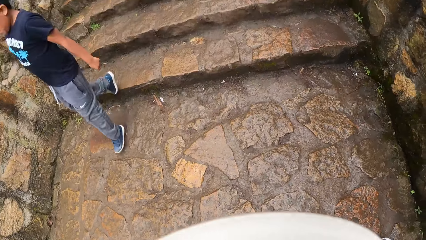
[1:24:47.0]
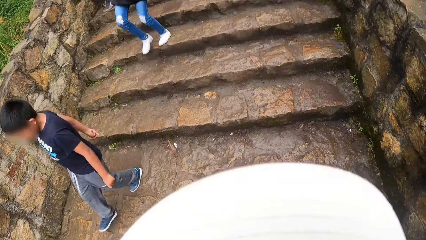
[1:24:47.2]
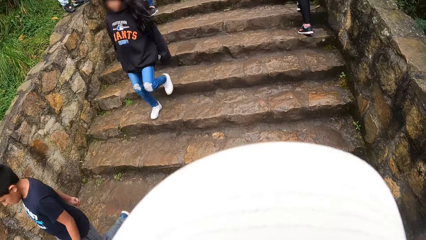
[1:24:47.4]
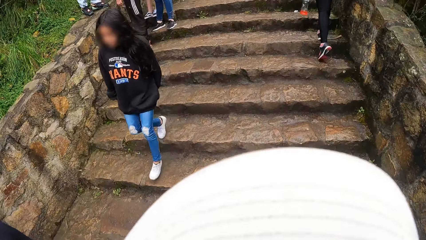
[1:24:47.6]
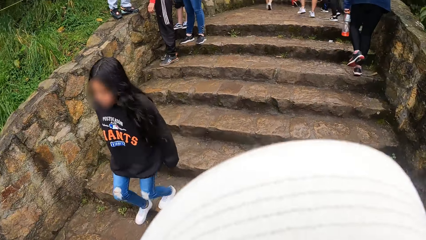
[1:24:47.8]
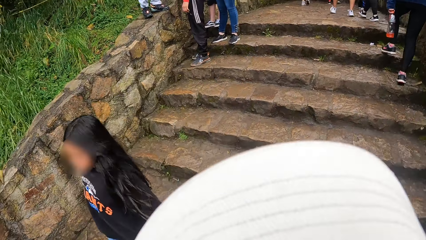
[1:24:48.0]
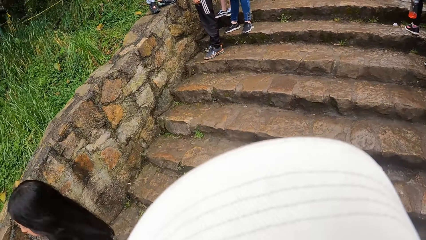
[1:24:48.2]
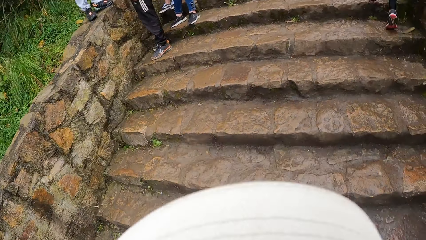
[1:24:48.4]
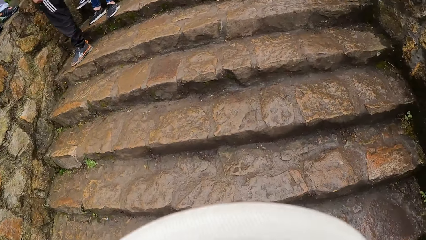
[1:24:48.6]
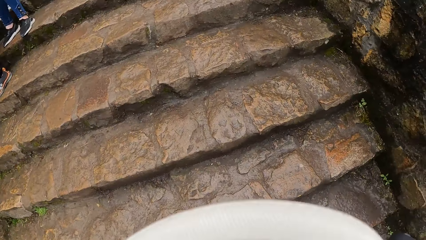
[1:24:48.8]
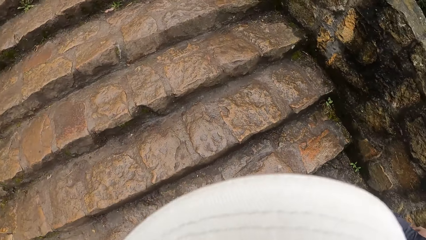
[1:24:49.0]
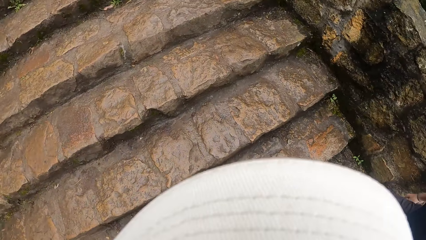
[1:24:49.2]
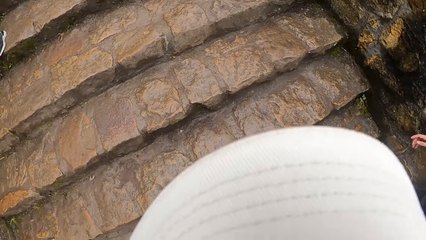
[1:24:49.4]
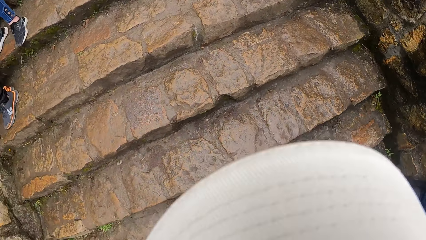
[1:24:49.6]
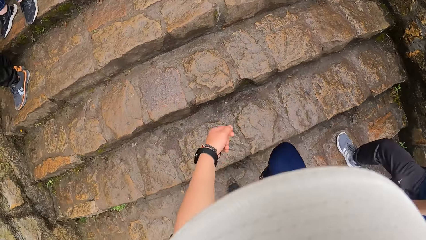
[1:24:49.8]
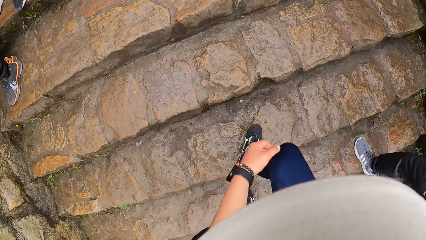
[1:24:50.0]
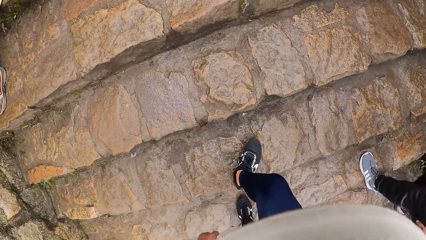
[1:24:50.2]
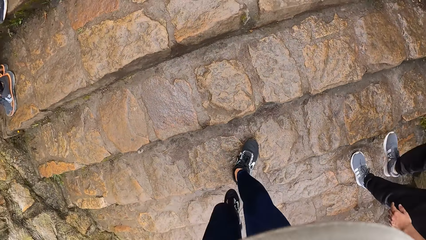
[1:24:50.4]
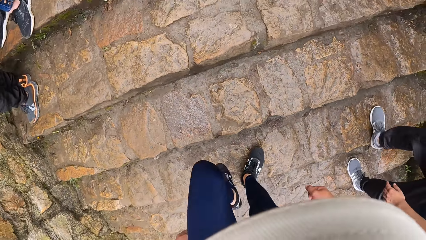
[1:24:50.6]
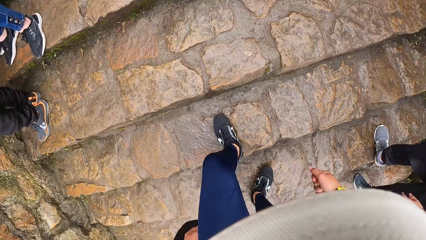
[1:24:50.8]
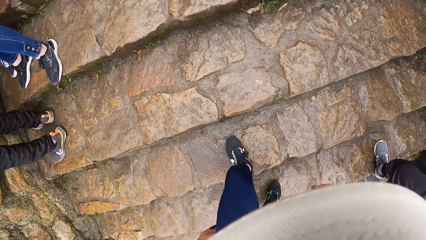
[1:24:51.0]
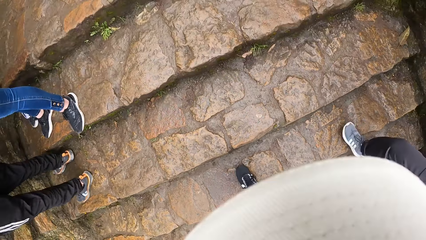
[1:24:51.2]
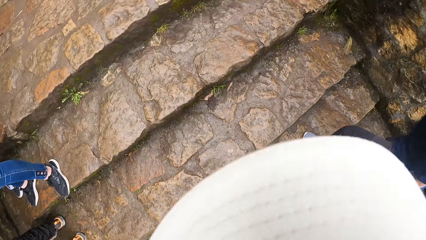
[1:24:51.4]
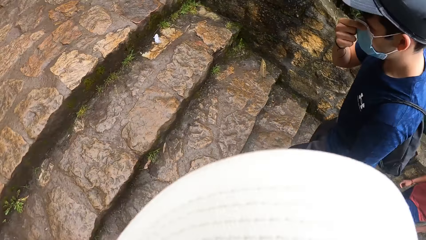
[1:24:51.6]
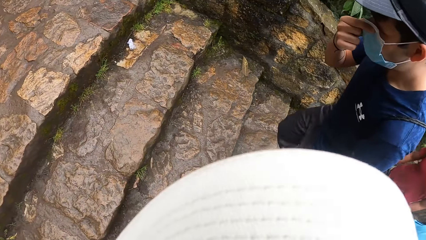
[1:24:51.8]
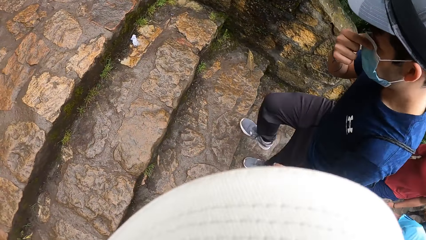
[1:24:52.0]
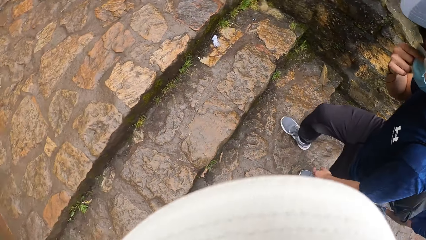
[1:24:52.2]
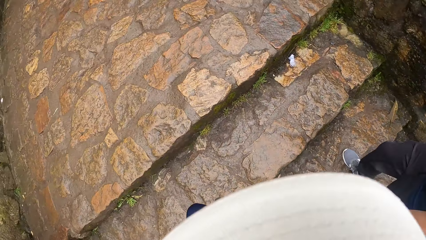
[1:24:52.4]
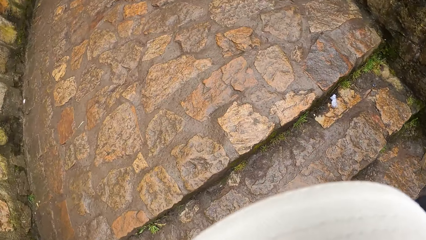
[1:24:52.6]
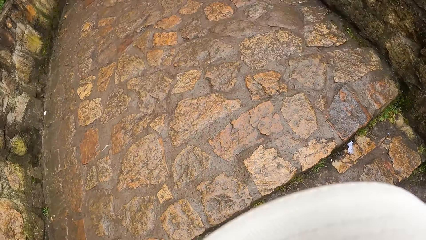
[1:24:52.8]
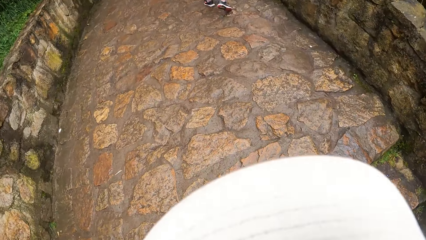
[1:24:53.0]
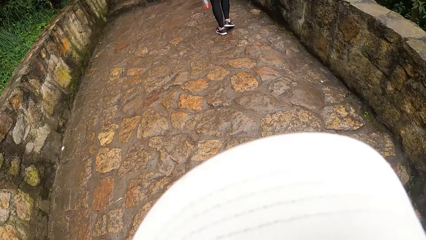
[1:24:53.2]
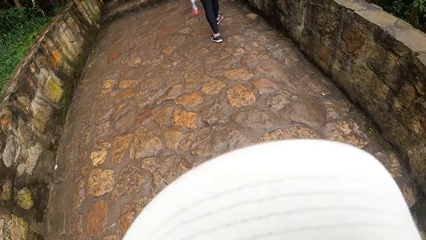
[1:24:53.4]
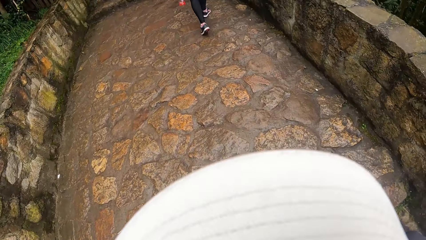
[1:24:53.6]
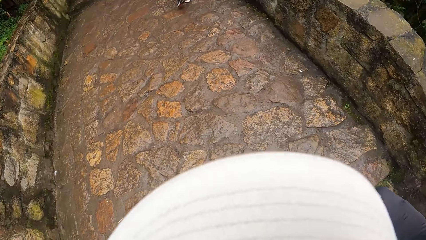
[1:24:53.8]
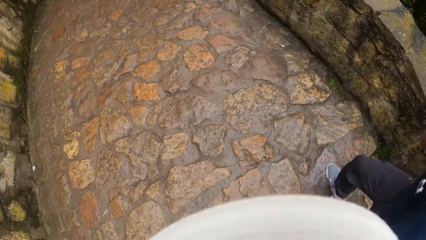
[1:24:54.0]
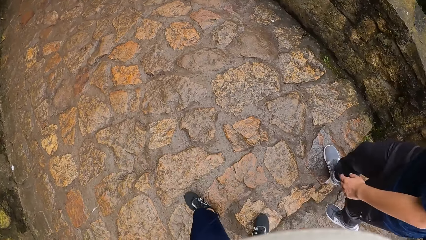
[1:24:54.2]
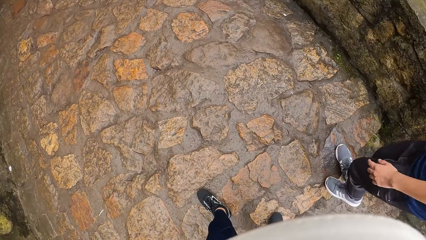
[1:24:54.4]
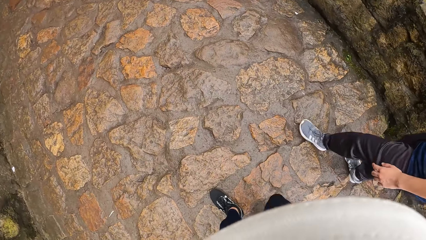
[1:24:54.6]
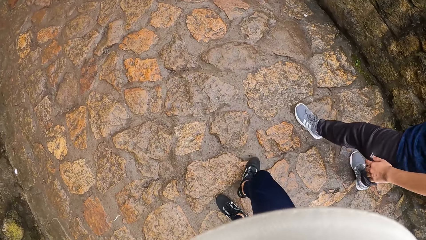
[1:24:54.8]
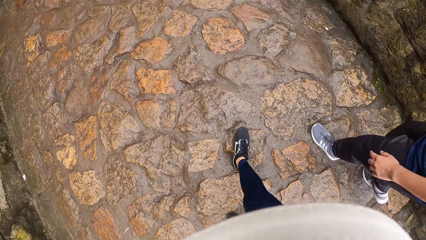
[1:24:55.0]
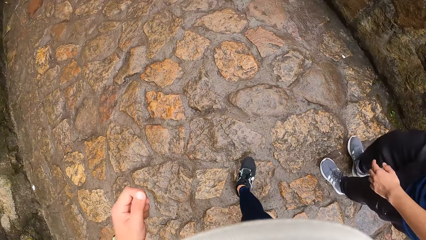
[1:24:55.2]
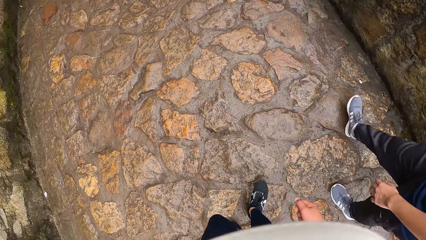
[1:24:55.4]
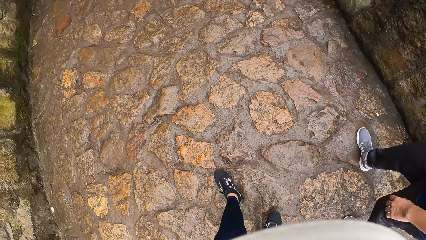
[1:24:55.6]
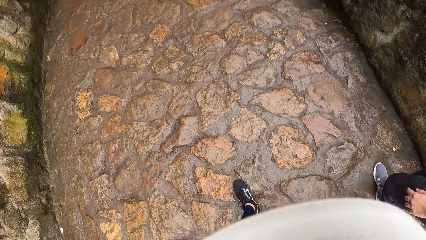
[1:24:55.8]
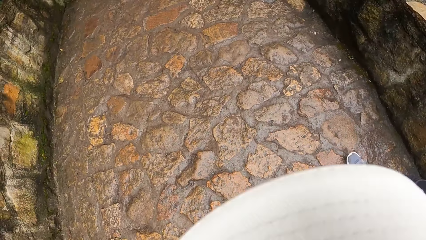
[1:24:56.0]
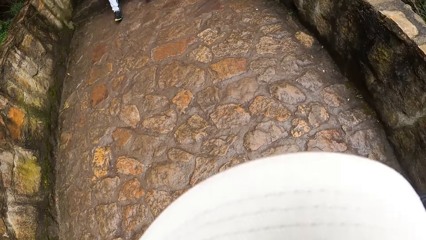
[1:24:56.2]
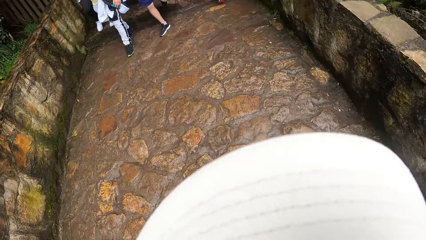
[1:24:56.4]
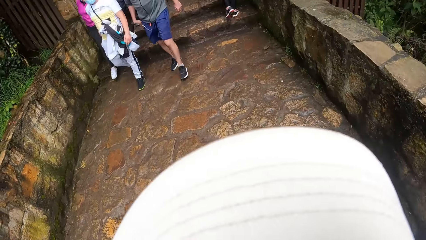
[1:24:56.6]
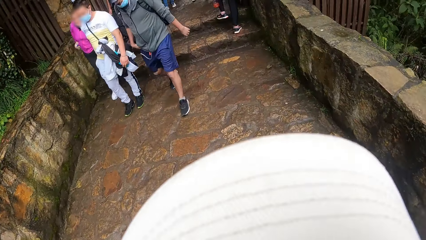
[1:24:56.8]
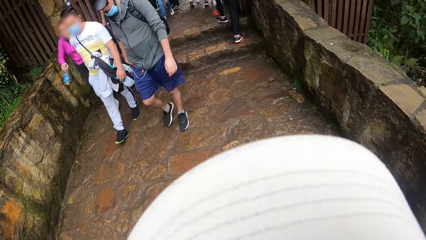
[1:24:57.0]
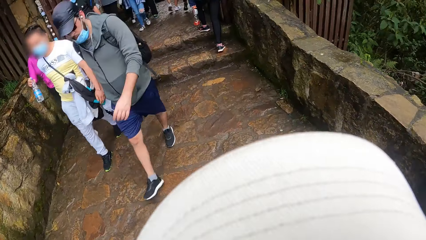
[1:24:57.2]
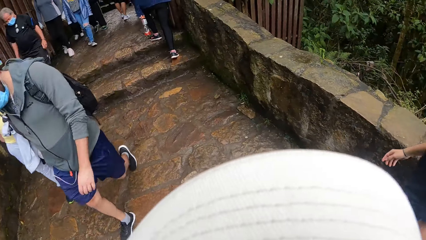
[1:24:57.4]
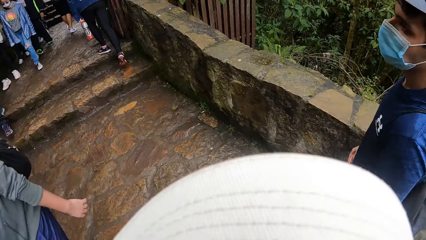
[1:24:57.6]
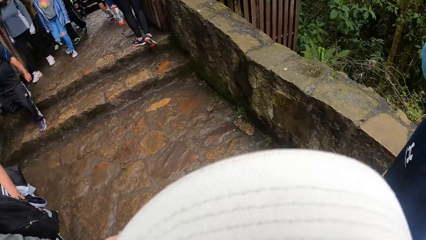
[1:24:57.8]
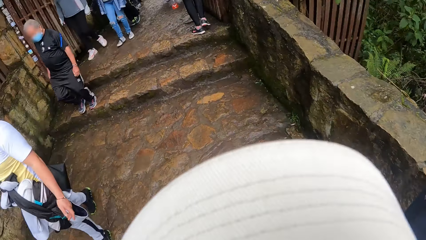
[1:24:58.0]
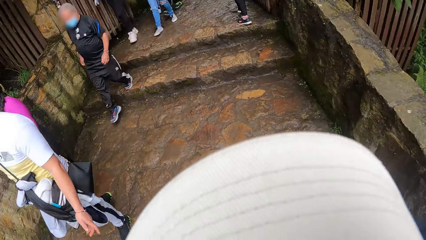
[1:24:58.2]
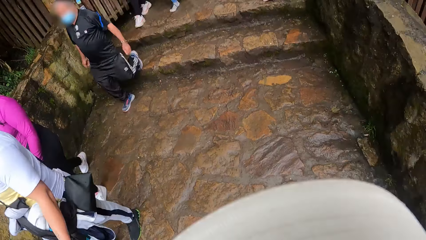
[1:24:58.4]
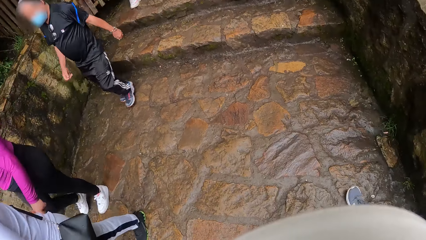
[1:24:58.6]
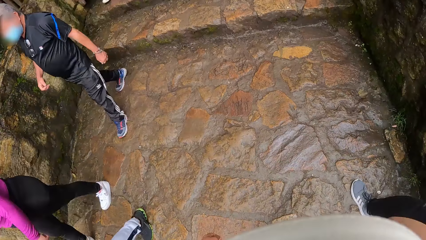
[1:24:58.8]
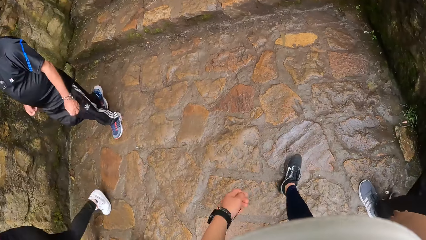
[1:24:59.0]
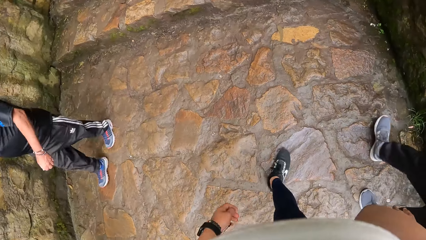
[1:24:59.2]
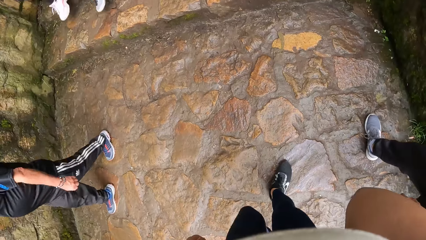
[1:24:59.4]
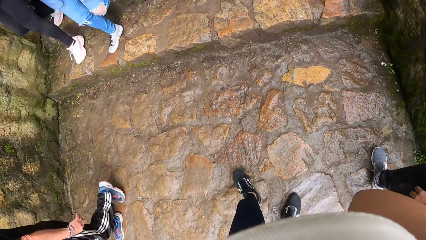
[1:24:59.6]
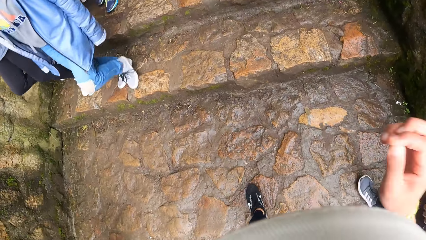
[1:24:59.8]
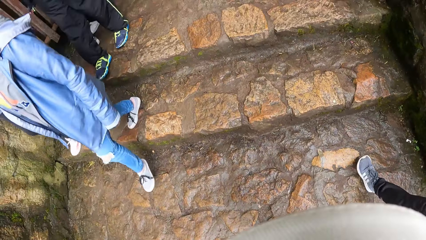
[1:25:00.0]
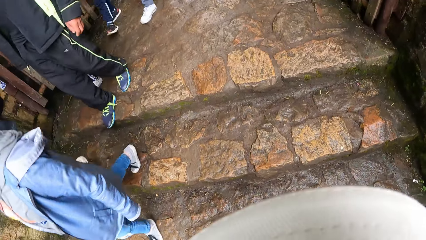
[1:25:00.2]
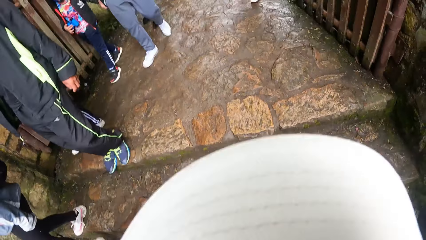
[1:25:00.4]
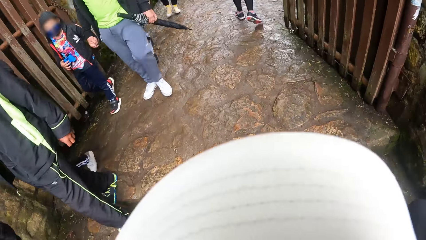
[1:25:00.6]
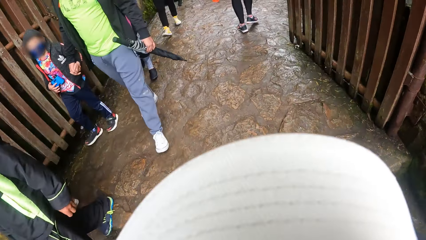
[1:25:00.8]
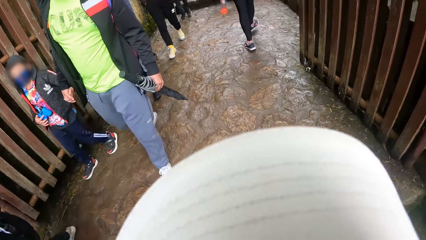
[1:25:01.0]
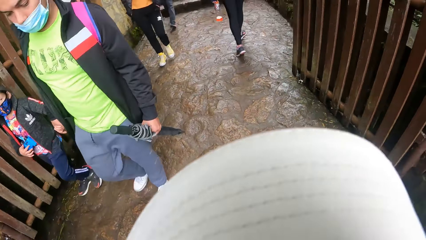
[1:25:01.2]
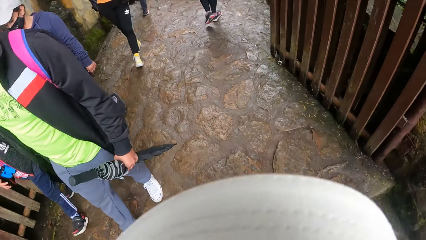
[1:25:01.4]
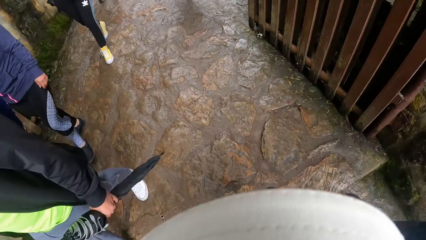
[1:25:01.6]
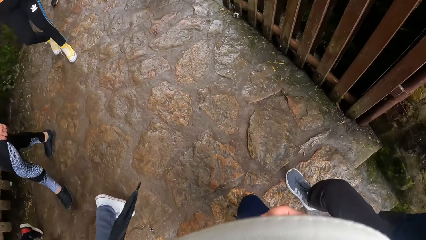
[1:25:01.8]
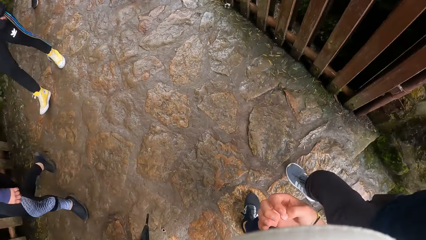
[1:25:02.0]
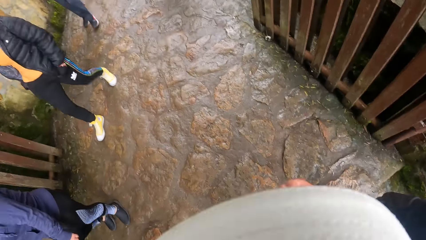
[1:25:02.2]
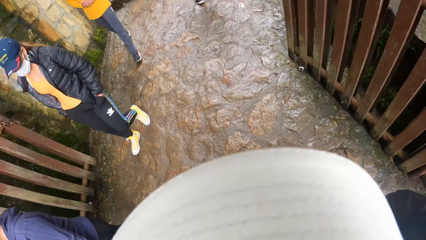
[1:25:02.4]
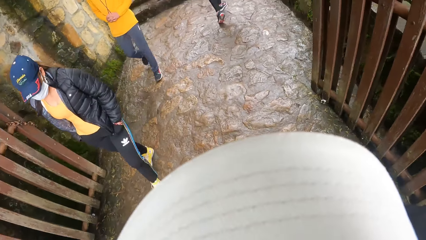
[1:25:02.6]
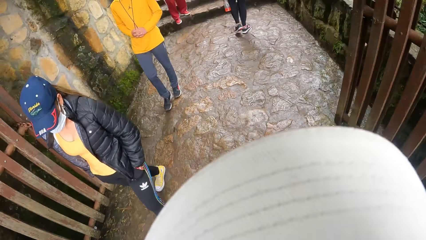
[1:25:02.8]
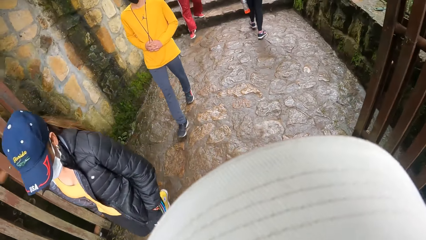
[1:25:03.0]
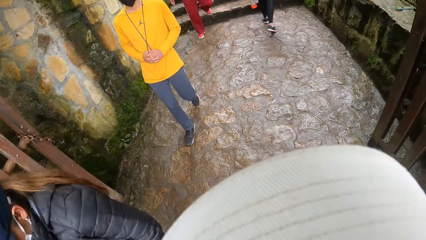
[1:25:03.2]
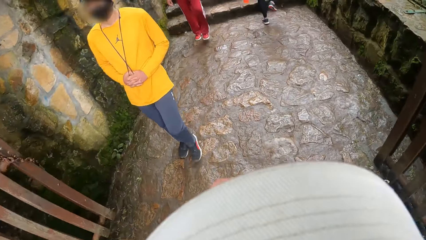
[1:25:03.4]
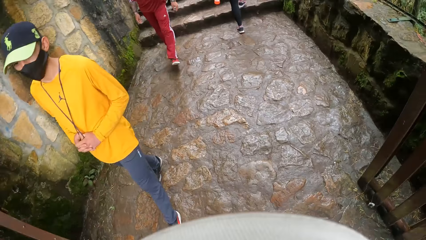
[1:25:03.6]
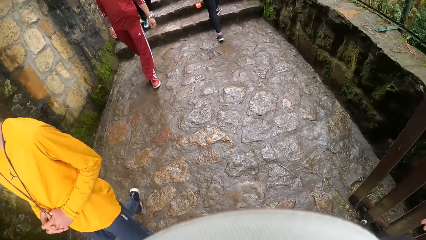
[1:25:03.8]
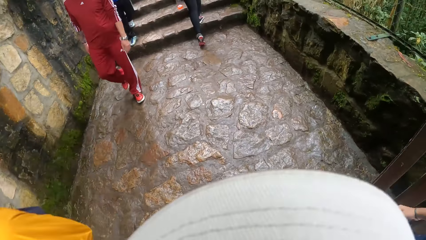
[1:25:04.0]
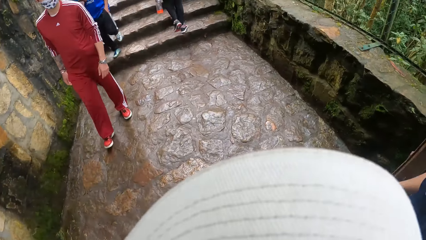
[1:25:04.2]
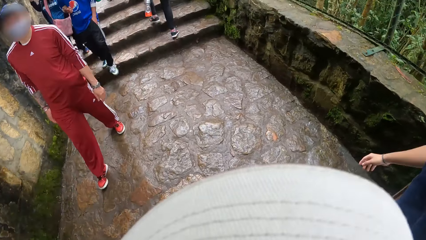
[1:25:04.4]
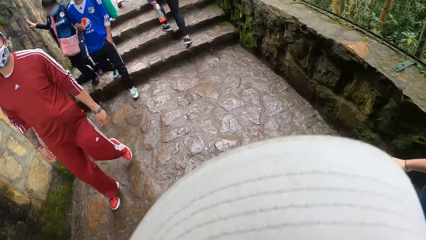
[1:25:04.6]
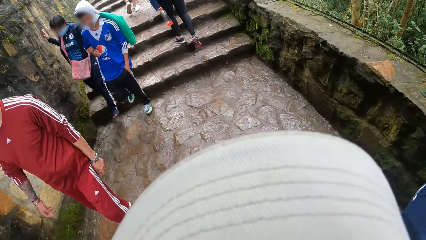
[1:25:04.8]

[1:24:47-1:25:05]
The man touches the facemask on his face with his right hand. The camera wearer climbs a stone staircase to a stone pavement. The man climbs the stone staircase to the stone pavement.
